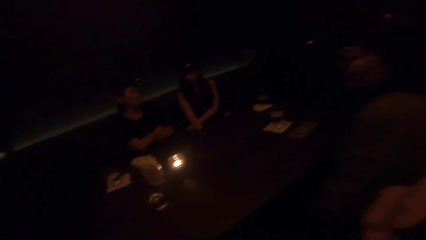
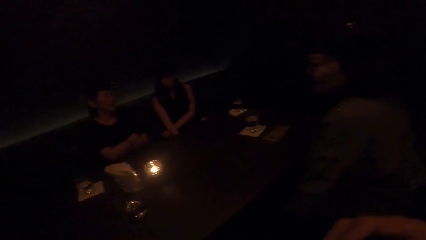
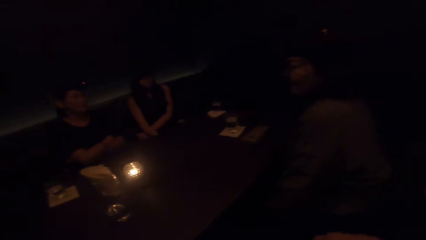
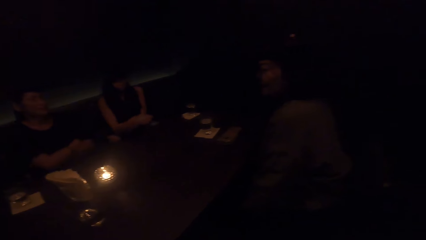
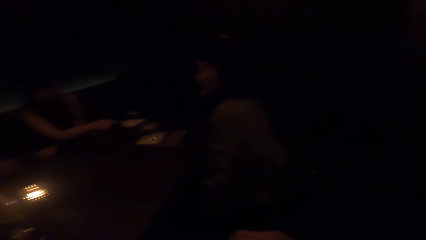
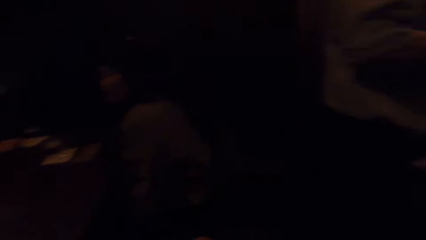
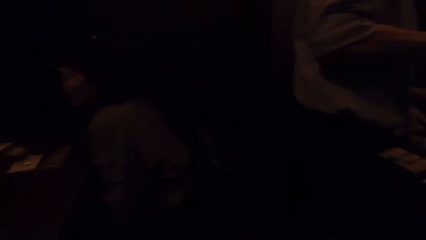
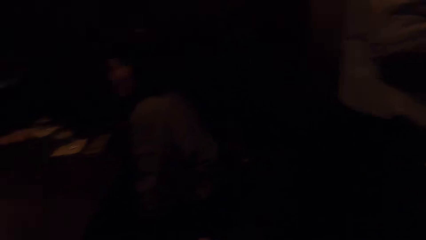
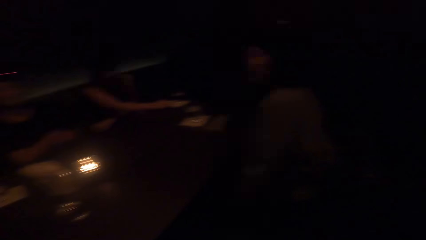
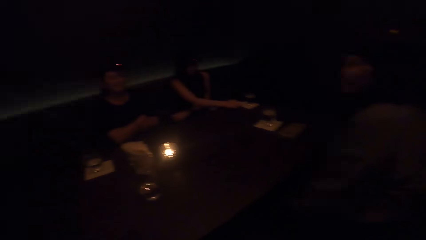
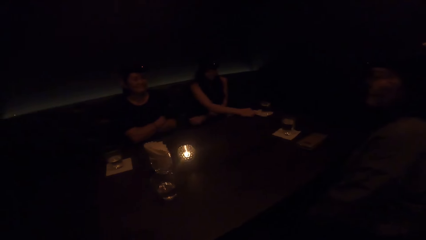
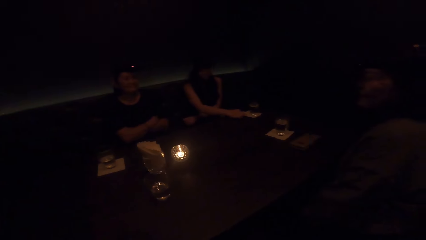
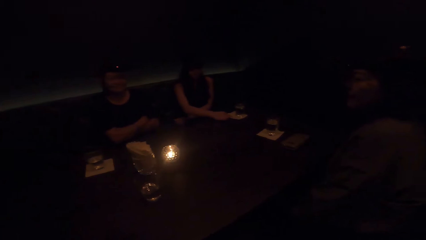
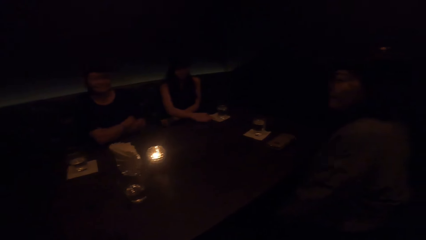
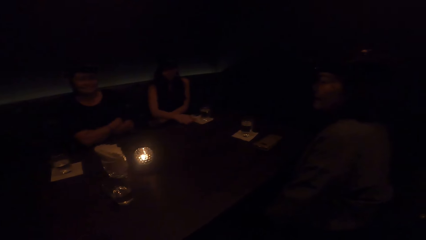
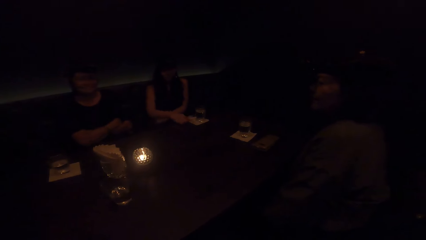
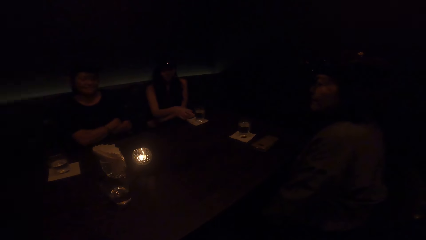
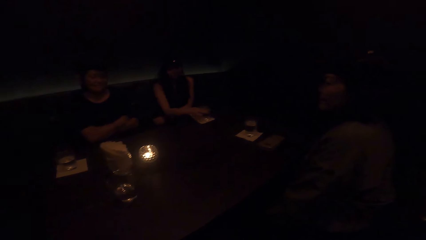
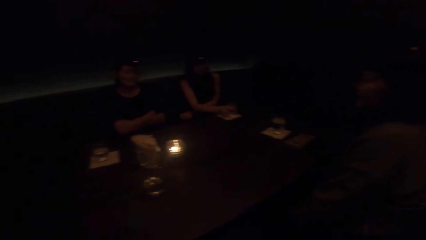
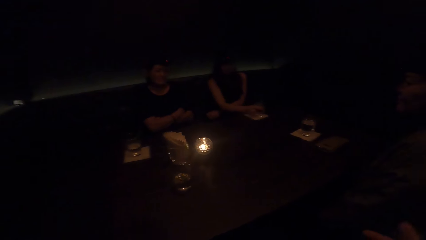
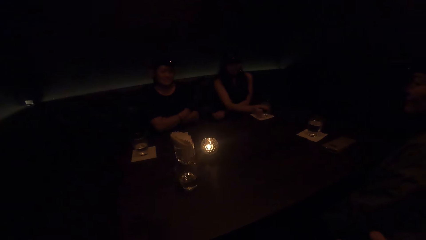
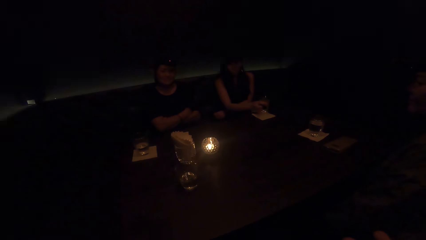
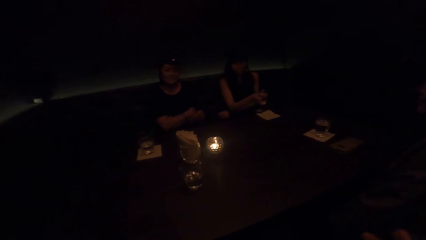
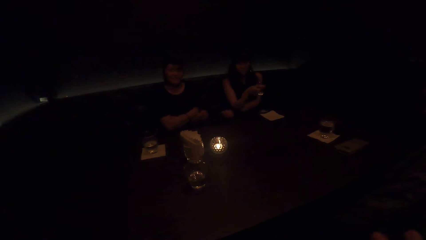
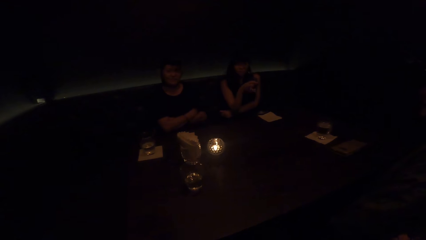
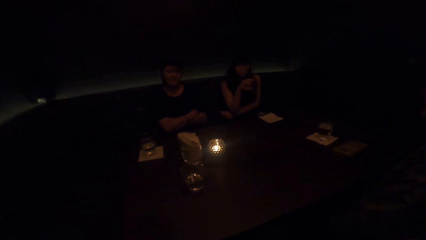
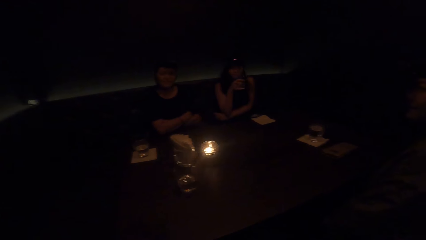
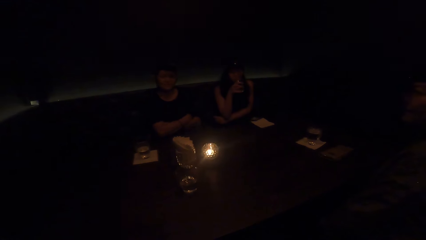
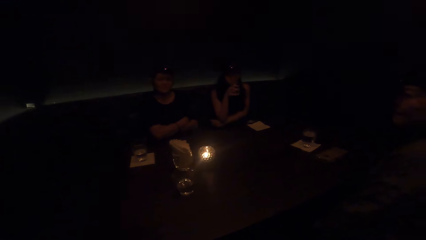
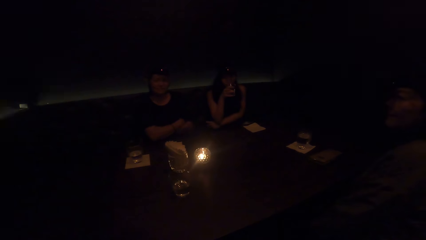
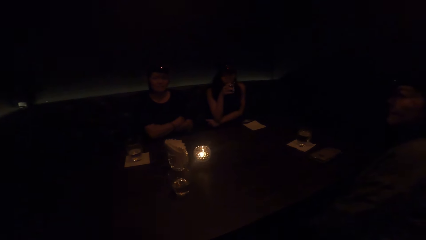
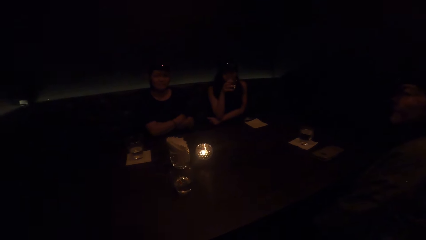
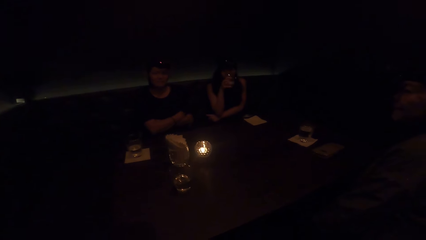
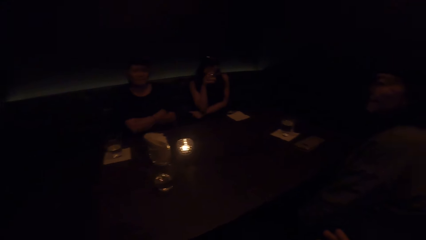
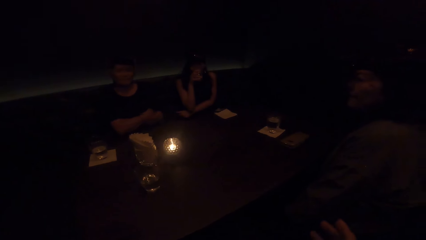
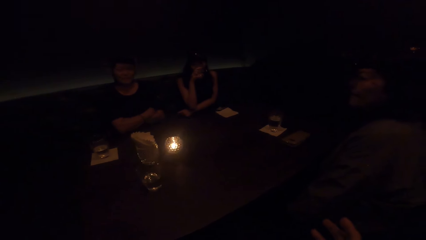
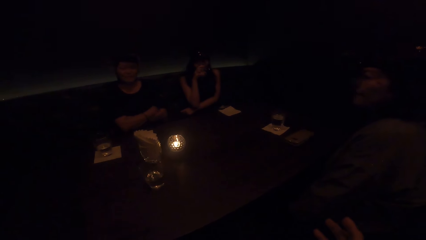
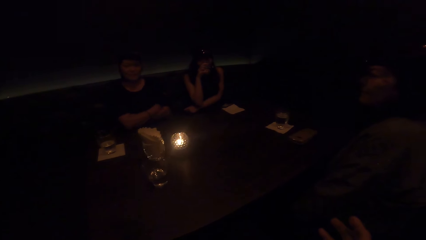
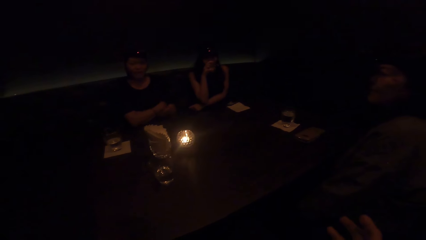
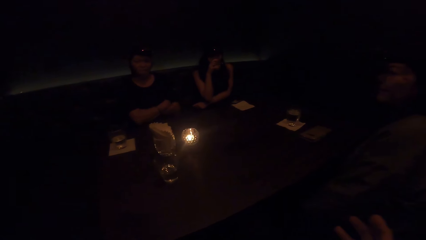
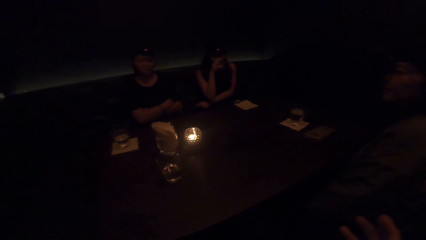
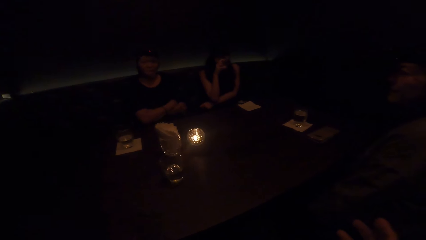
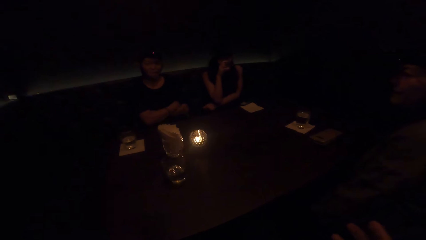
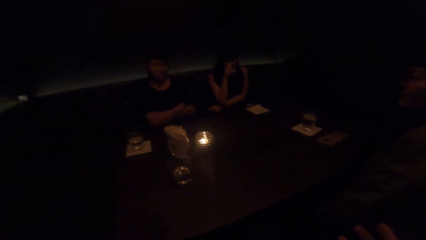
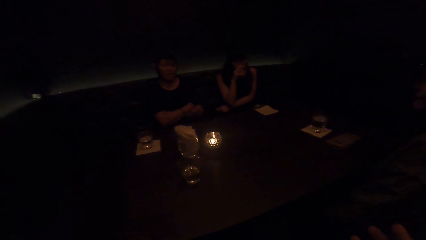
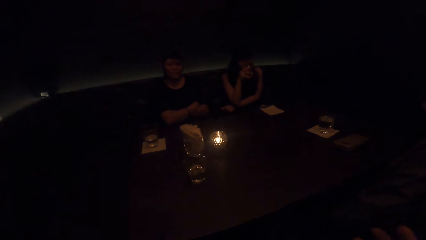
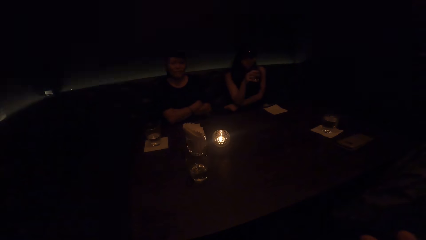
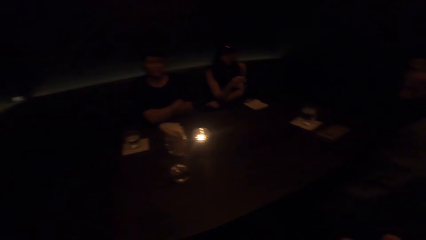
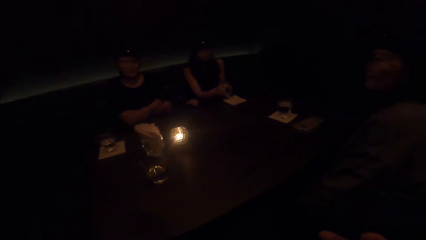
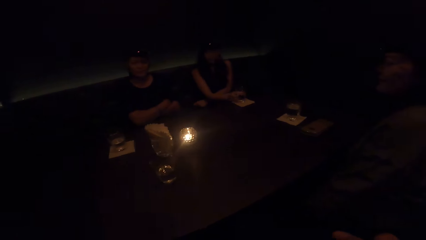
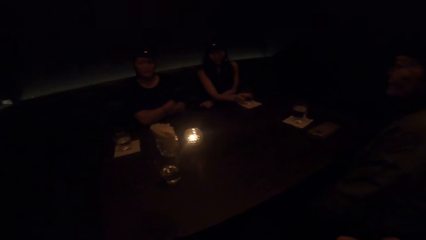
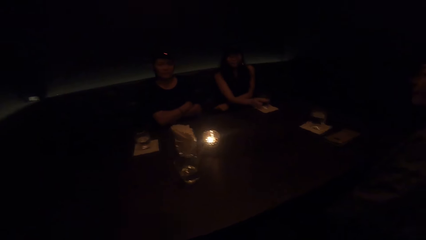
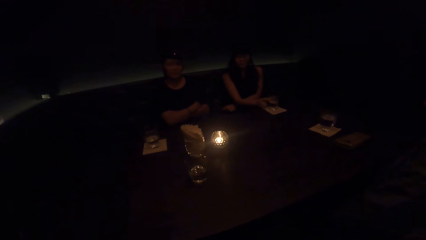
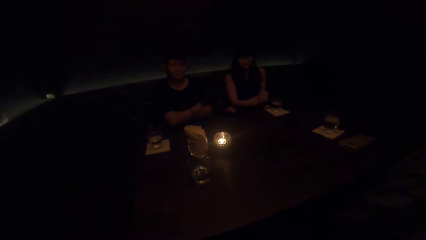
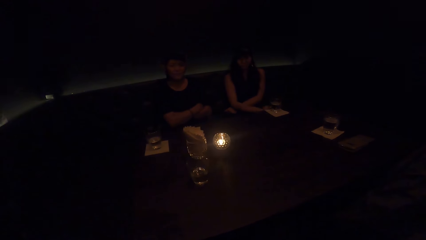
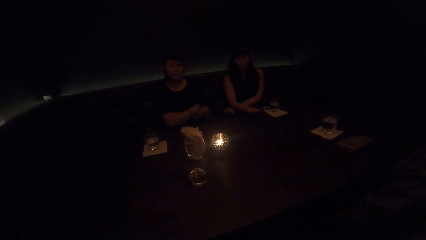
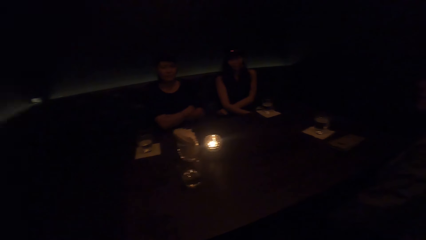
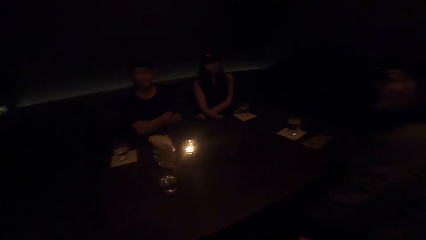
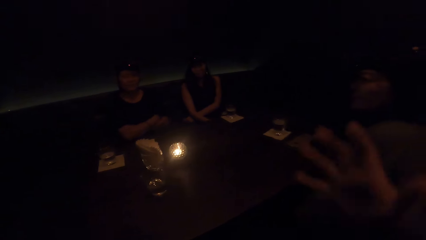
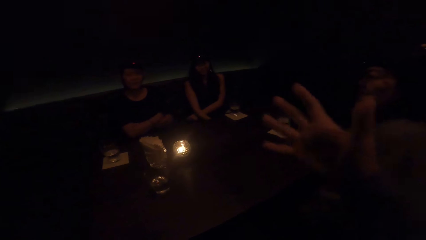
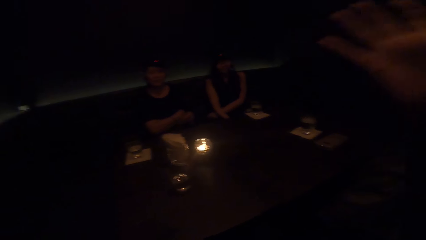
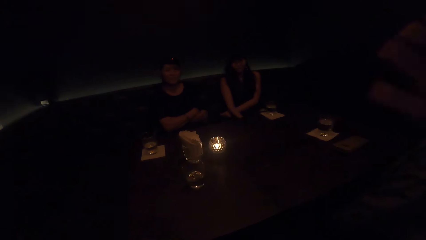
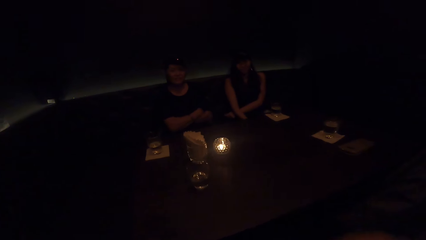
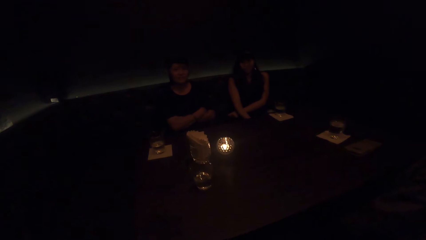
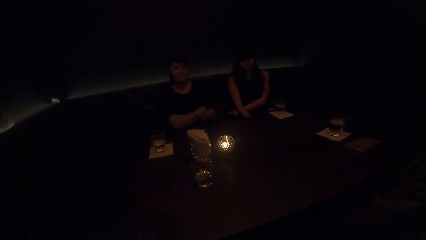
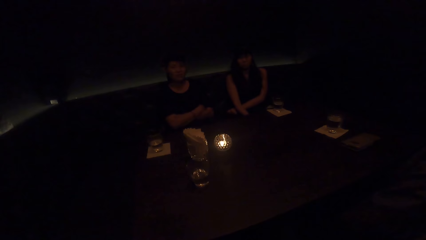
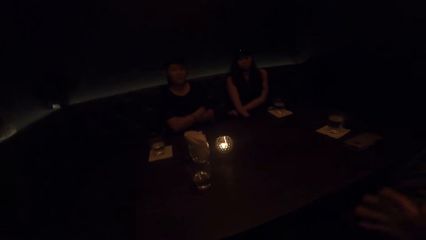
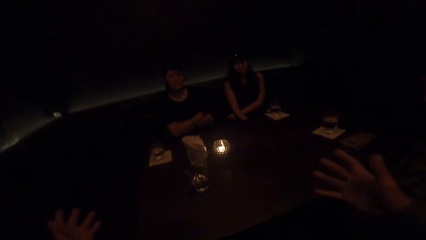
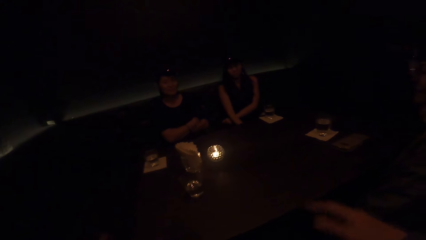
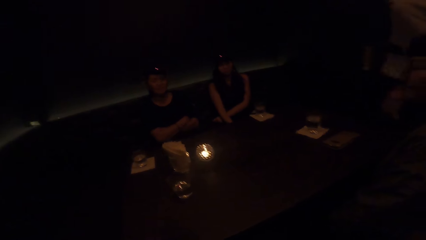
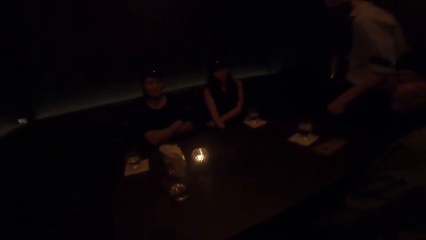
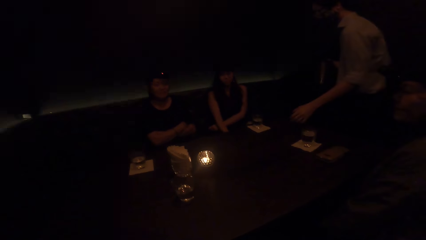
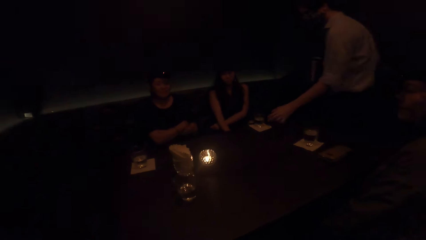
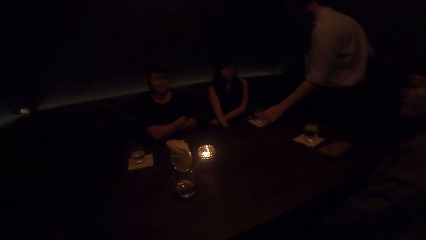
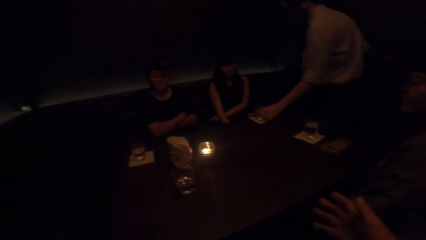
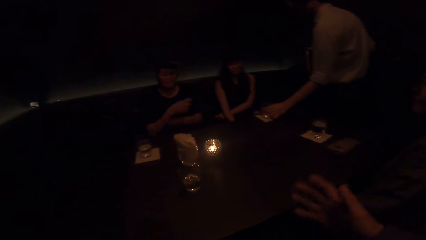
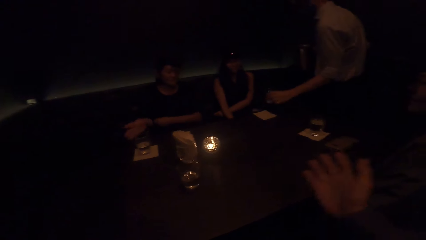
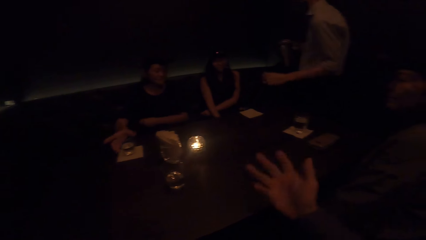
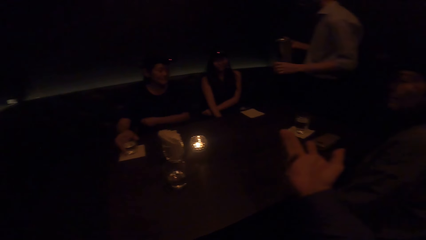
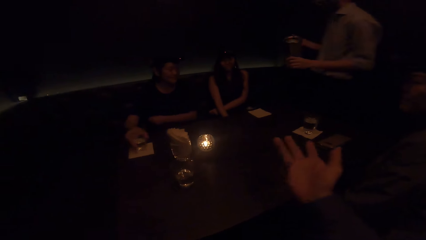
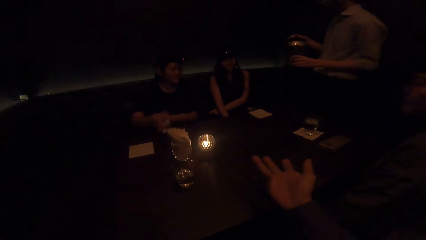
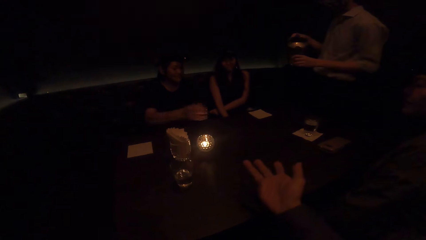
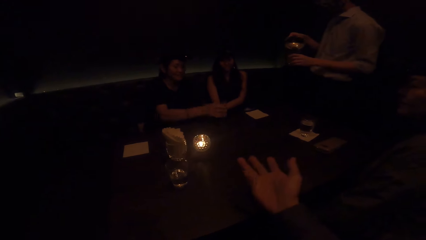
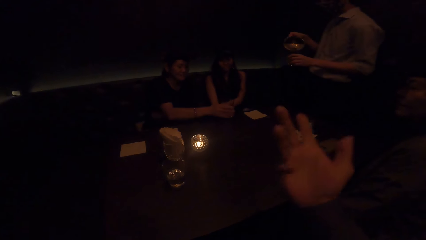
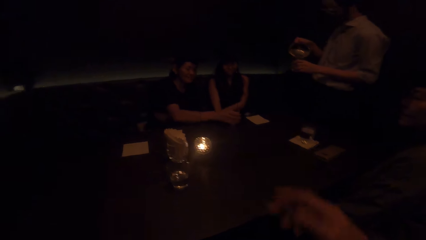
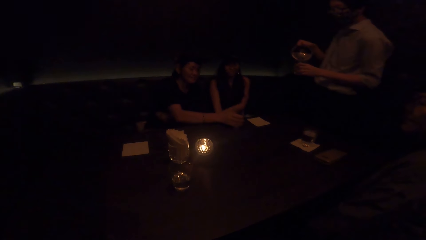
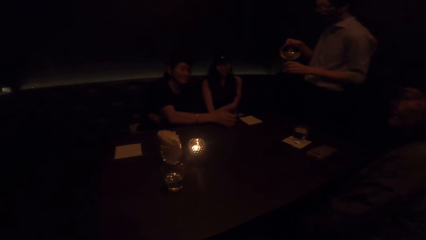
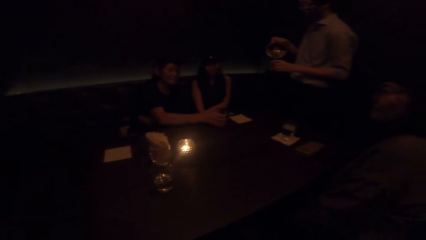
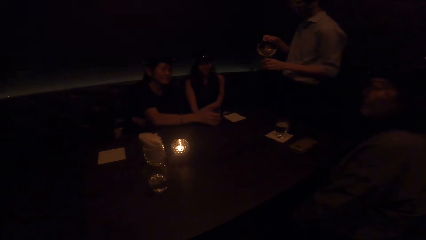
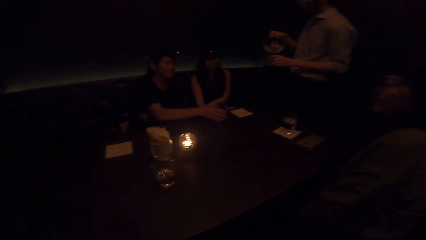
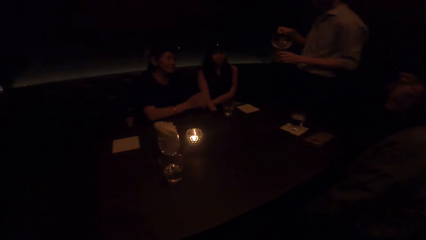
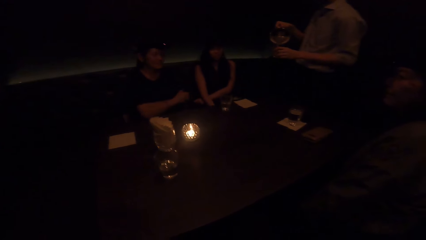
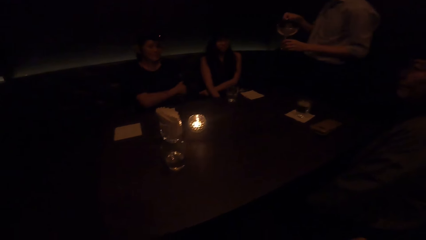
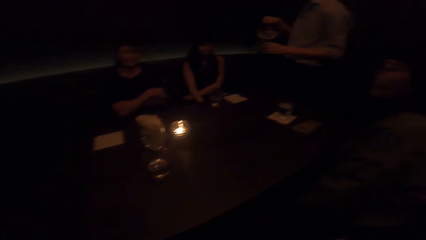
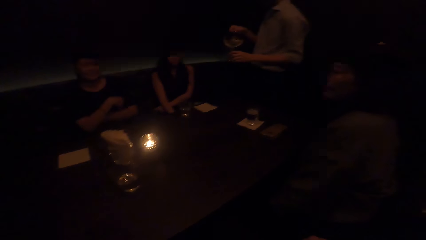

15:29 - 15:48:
A lady crosses hands. A woman moves a hand towards a glass. A waiter does something. The woman adjusts a cup of water on the table with her right hand. She lifts the cup of water from the table with her right hand. She drinks from the cup of water in her right hand. She drops the cup of water in her right hand on the table. The camera wearer sways a hand. They interact with another woman. The waiter picks a cup from the table with his left hand. The lady picks a glass. The waiter fills the cup in his left hand with water from the jar in his right hand. The other woman stretches a cup towards the waiter. The lady puts the glass on the table.
